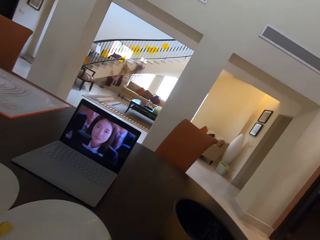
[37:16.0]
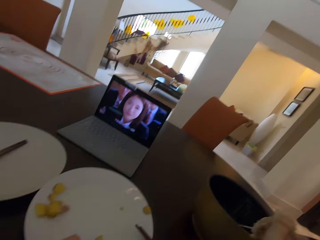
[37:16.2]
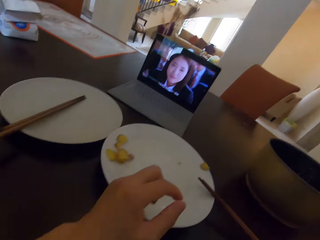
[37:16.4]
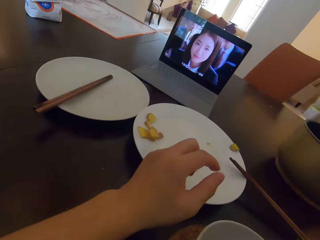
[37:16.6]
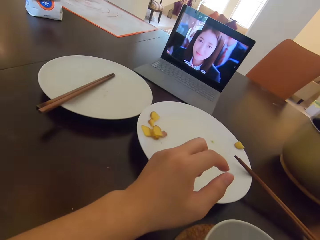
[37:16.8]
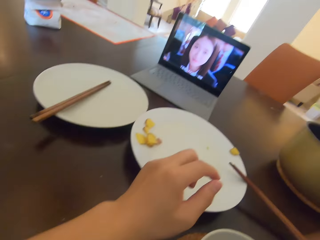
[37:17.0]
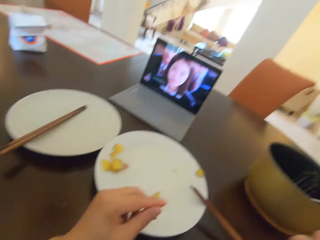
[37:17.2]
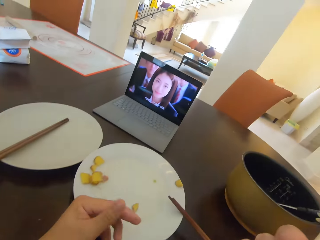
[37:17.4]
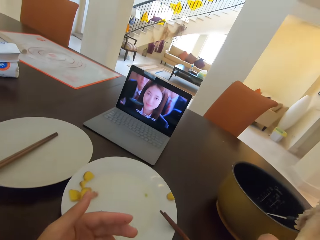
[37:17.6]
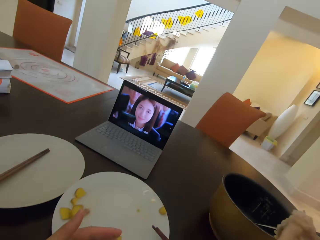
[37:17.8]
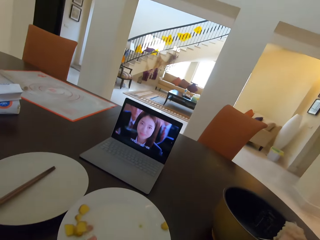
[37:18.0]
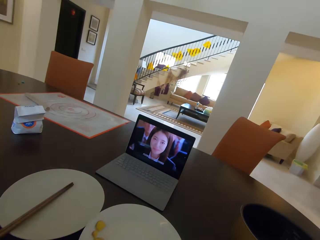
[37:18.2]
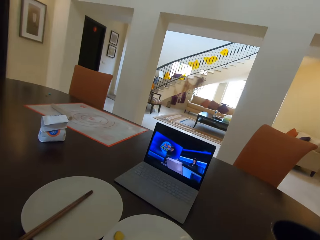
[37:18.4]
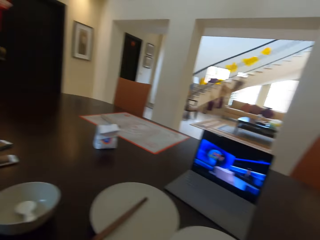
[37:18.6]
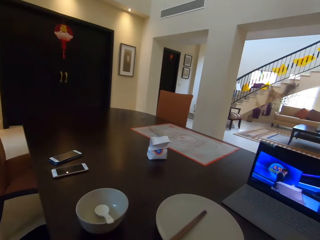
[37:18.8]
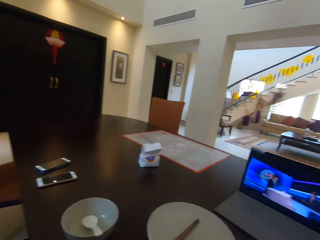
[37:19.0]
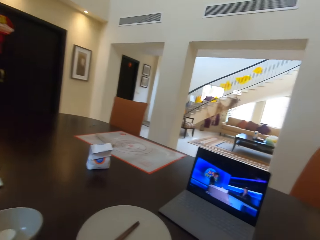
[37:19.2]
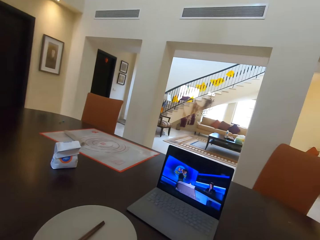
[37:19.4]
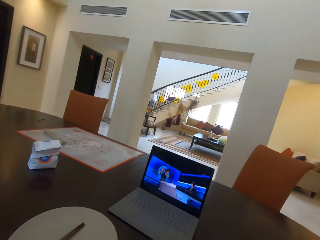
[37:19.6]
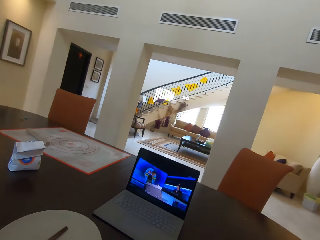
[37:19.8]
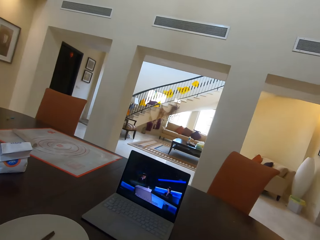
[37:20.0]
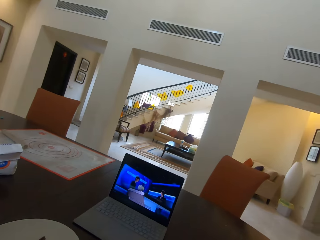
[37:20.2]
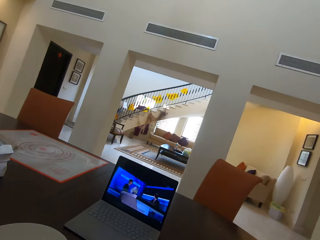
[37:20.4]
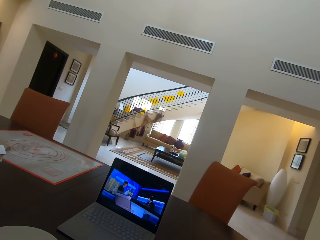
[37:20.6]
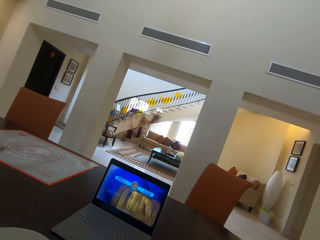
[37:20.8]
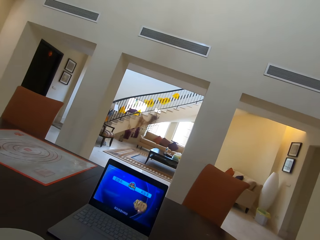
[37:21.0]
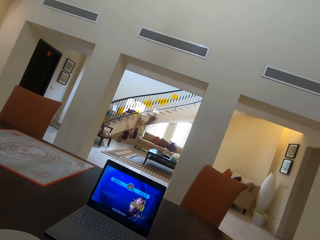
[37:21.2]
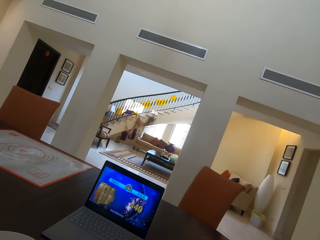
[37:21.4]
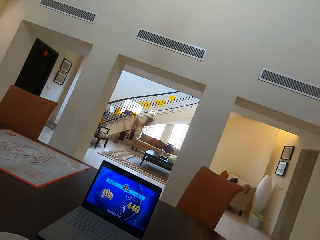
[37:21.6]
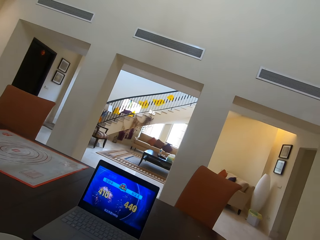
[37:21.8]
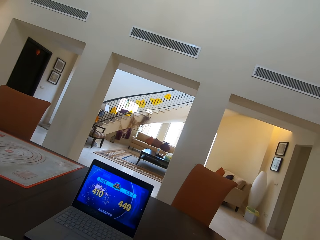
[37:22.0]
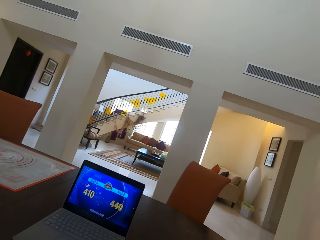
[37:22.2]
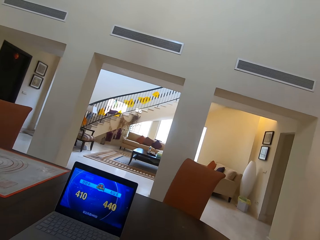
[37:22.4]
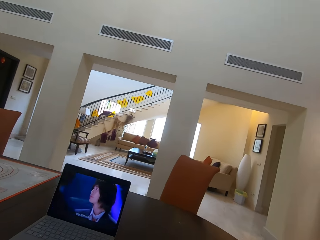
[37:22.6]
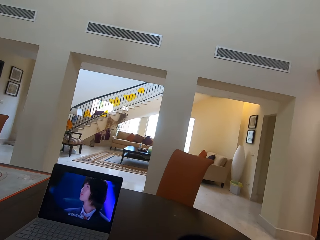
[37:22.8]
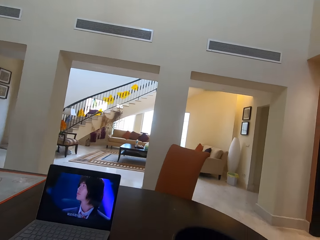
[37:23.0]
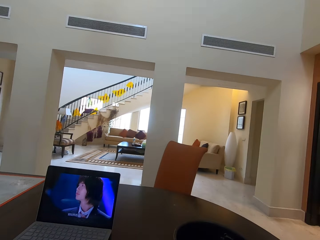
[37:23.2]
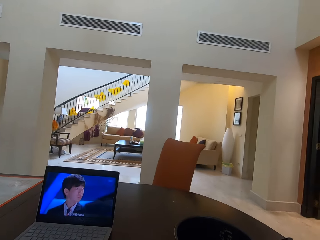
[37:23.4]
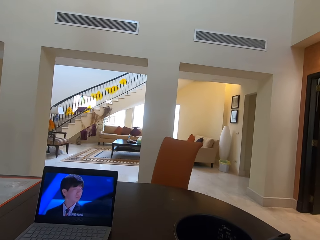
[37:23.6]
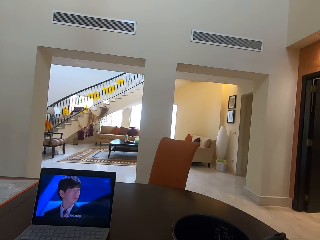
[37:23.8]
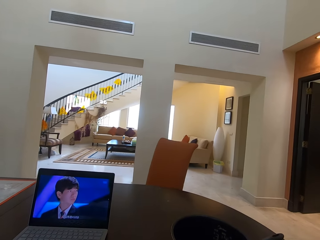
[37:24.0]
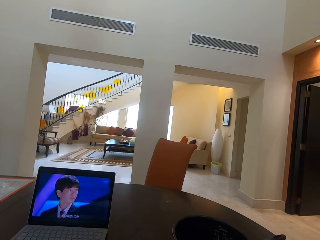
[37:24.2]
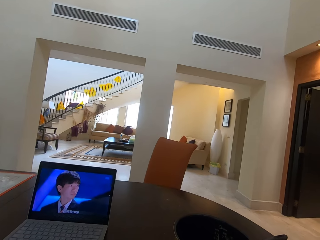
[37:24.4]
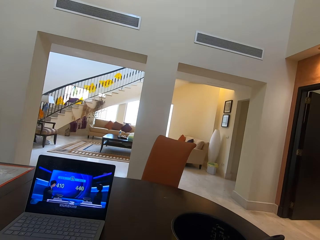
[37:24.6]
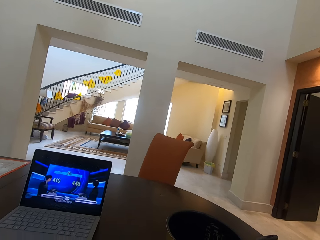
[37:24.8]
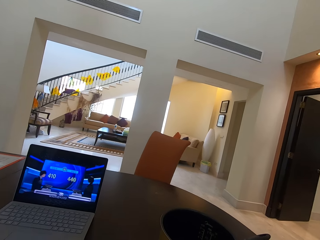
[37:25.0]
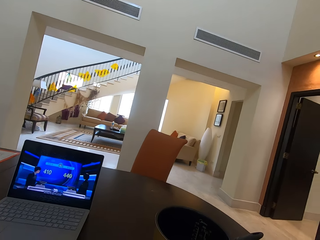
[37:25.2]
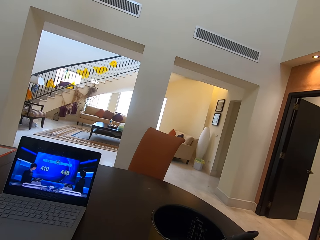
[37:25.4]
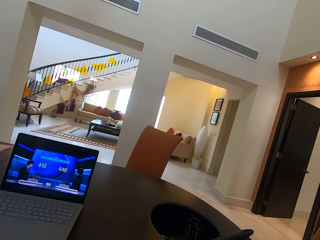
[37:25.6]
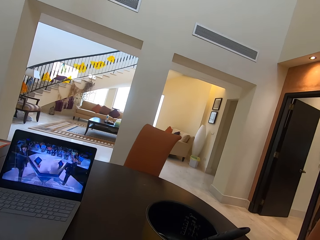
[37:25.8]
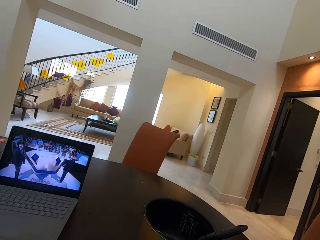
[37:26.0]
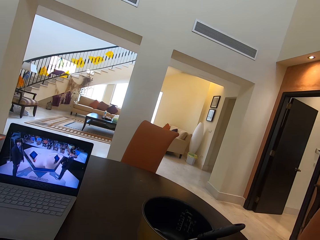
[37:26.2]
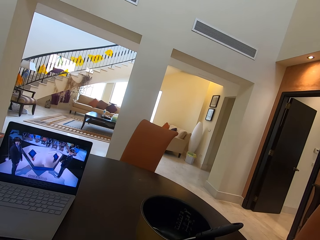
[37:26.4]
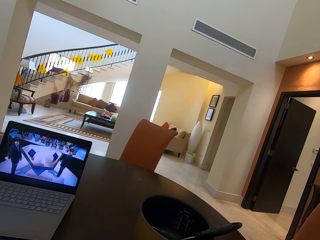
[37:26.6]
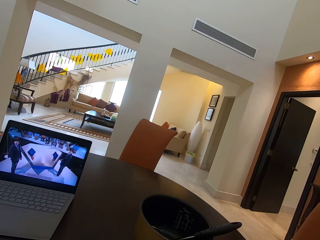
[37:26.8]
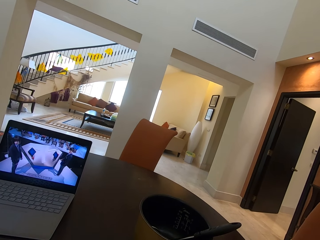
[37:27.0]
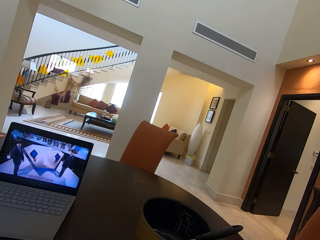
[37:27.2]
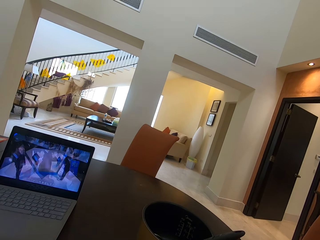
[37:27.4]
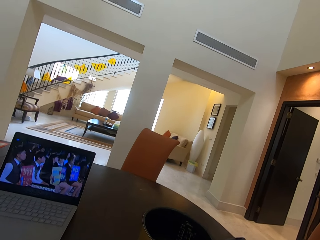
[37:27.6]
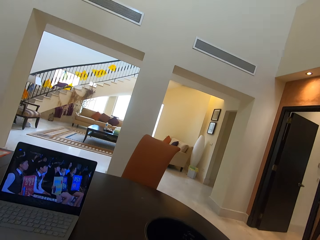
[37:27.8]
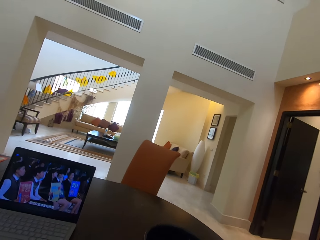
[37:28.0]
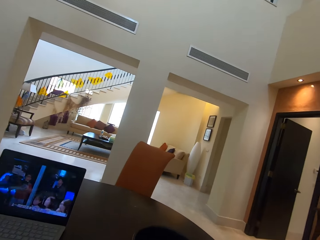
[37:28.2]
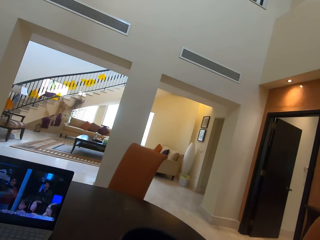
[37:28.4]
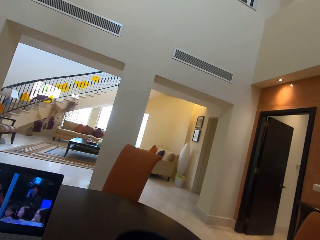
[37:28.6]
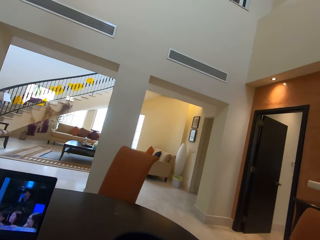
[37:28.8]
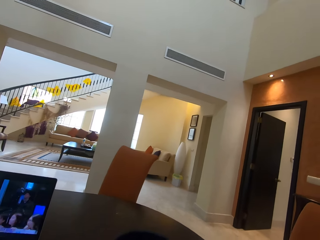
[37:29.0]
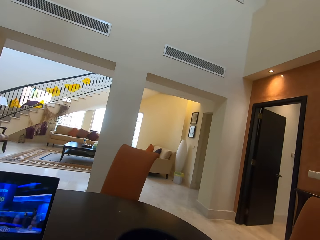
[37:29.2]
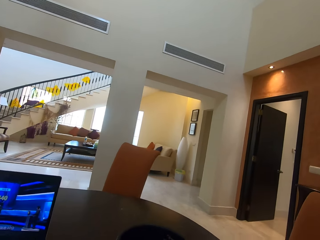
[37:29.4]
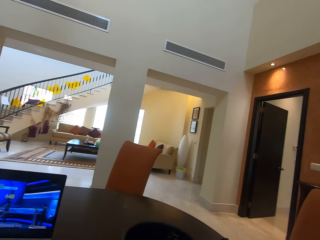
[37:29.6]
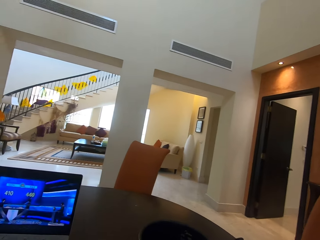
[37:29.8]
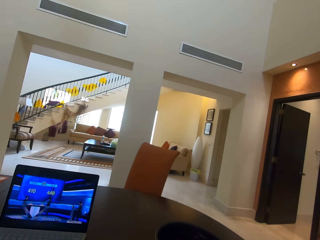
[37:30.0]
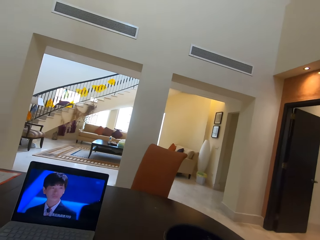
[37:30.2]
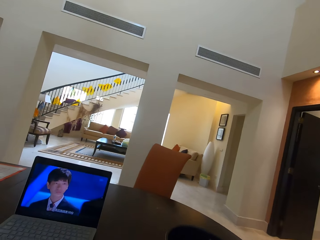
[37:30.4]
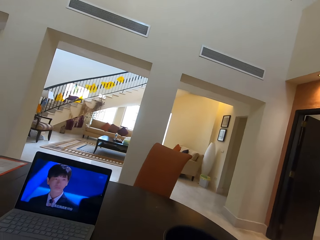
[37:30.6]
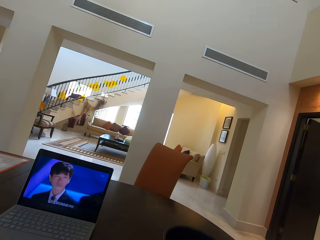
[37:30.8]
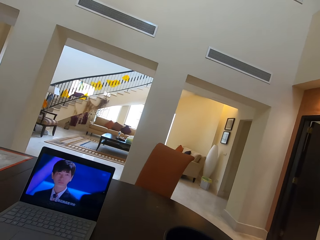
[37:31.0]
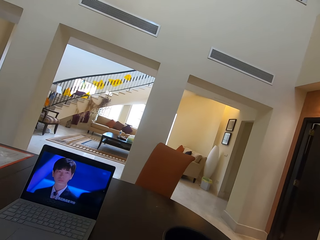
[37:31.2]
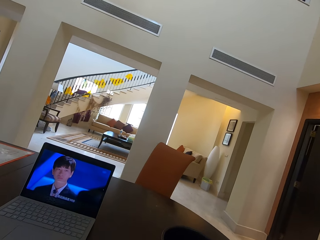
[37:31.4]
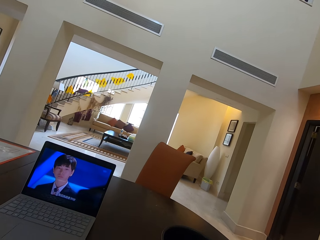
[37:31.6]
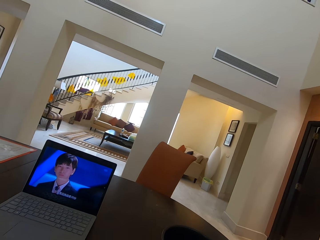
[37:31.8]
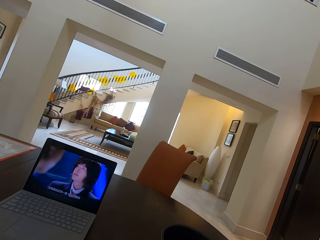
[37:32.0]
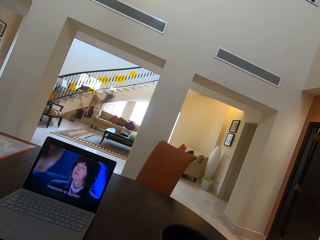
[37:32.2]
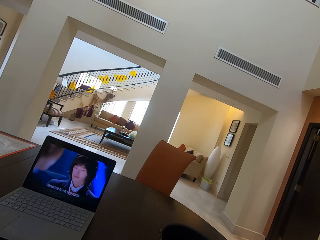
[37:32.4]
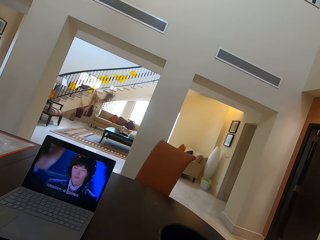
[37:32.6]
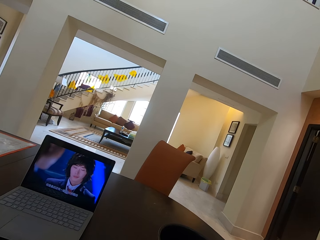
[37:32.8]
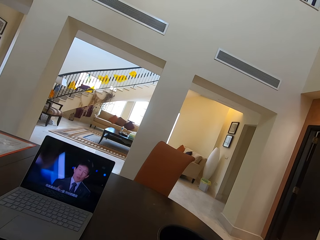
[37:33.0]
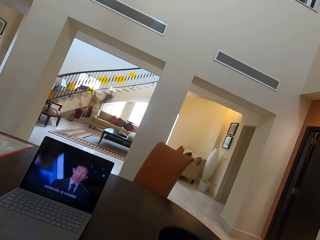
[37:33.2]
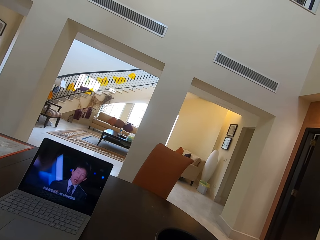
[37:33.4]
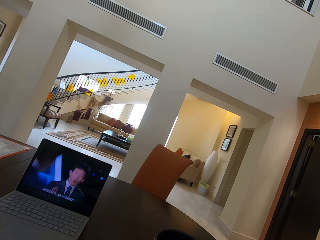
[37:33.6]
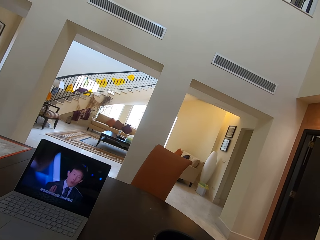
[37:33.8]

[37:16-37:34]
The camera wearer looks at the hand. They interact with a woman. They look at the laptop. They watch a movie.

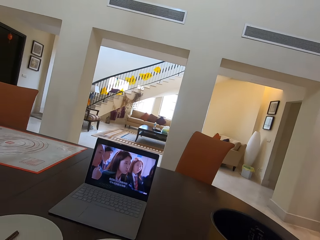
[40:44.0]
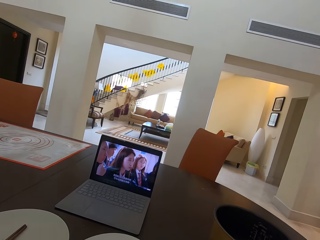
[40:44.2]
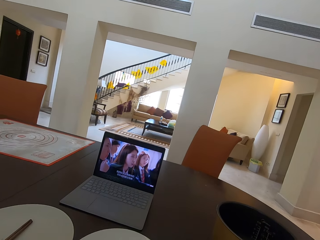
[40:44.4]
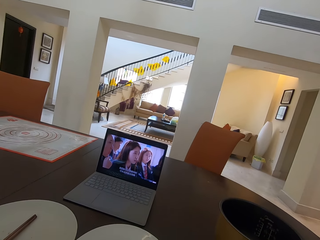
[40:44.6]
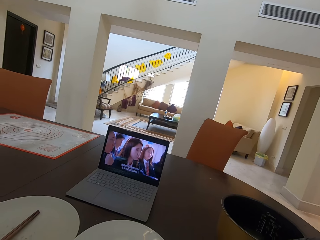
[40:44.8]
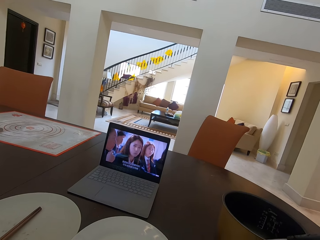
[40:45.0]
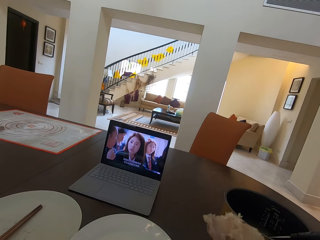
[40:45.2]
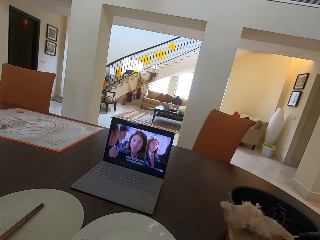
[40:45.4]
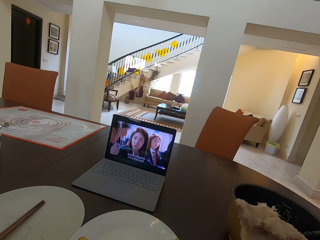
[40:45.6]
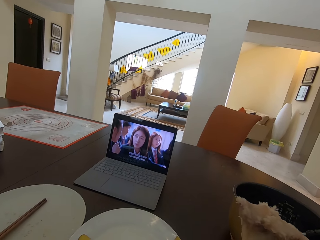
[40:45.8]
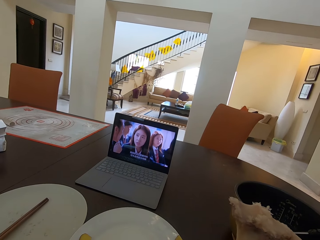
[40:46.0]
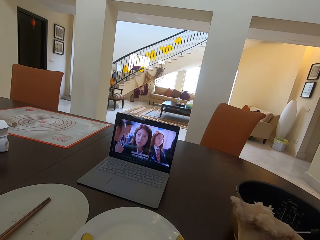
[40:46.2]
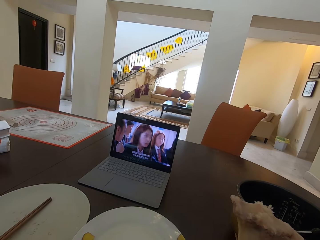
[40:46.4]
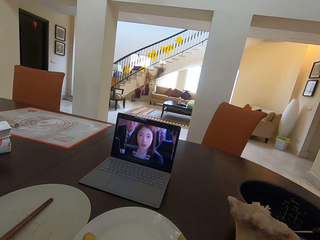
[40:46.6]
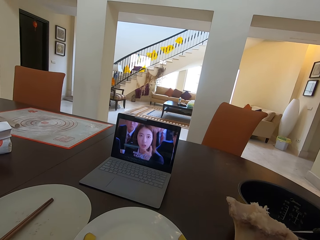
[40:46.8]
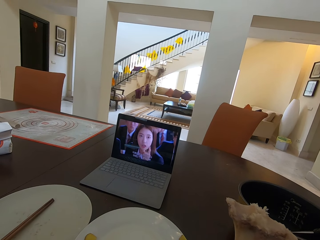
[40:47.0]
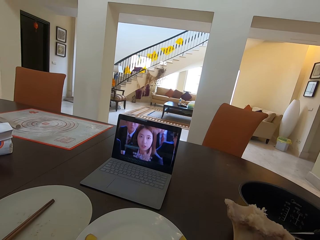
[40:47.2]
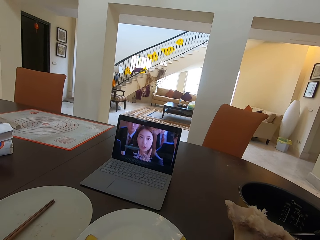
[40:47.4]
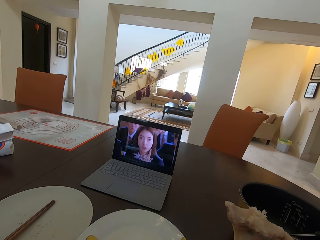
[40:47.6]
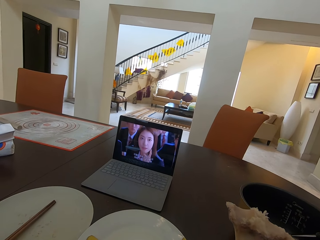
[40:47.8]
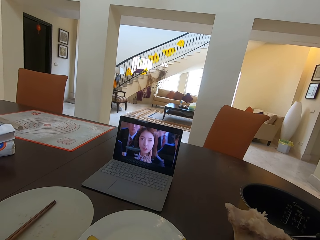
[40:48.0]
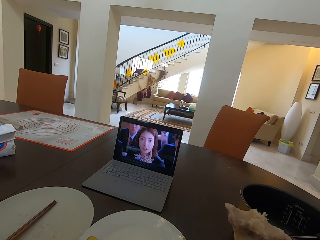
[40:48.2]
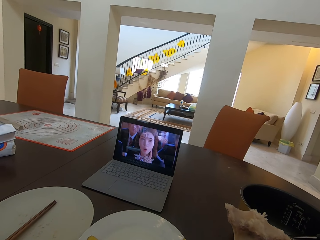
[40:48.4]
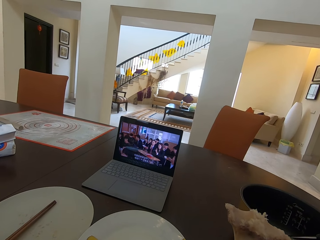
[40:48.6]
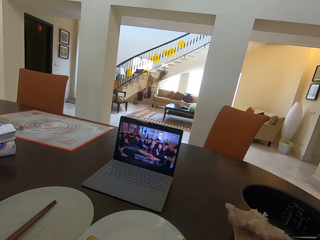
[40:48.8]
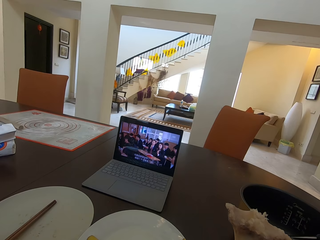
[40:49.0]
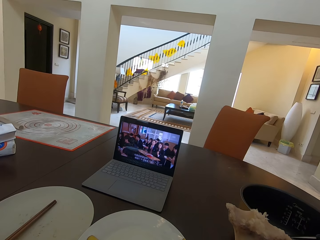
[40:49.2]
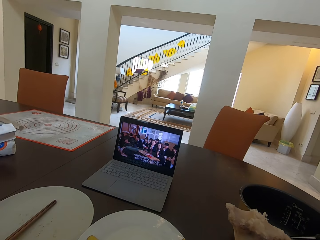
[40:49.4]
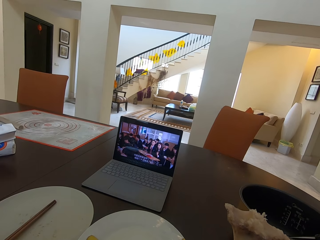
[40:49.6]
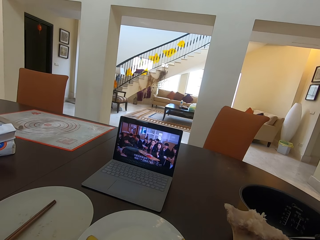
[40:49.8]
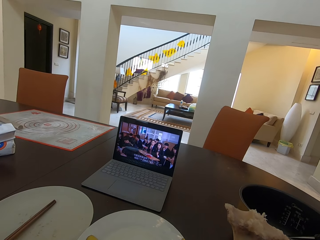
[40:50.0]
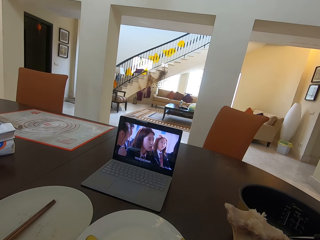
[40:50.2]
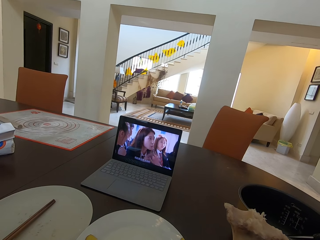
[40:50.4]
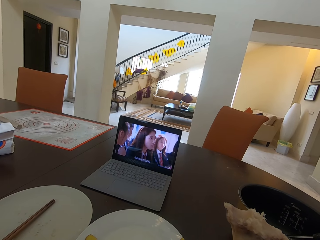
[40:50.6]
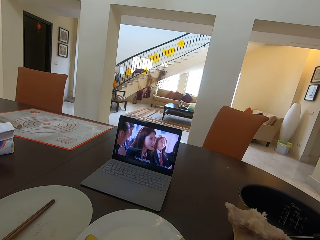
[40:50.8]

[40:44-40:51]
The camera wearer holds the bone on his hands.
